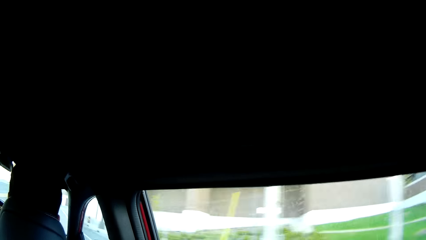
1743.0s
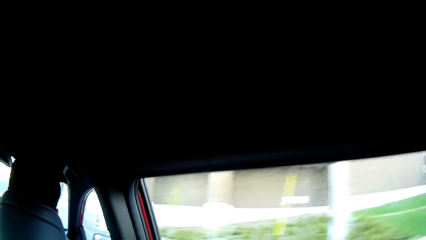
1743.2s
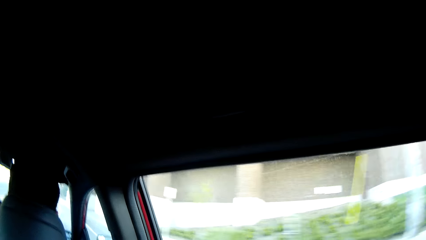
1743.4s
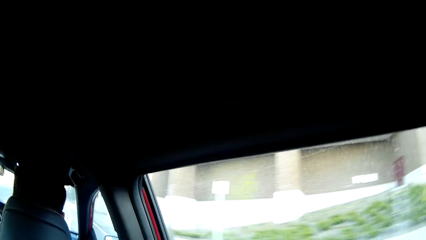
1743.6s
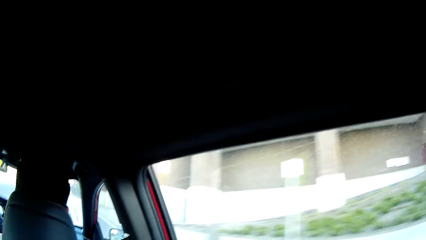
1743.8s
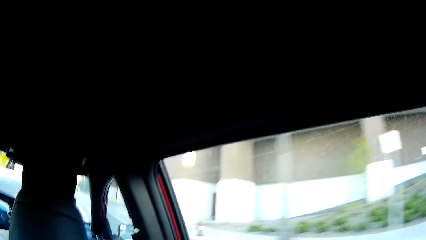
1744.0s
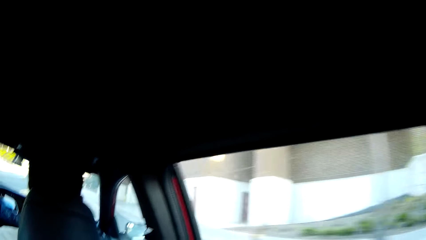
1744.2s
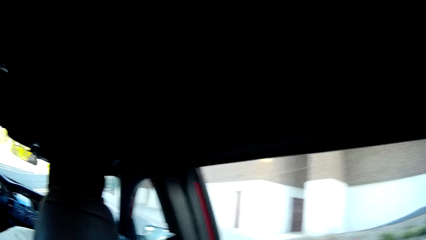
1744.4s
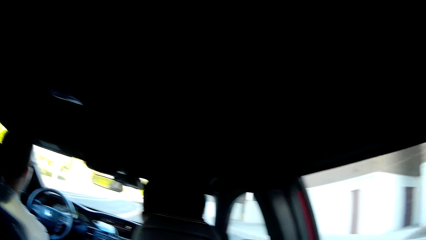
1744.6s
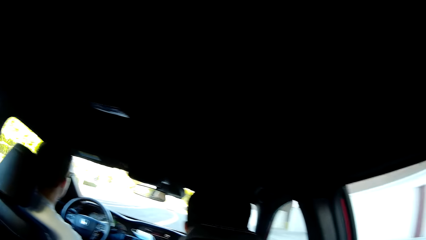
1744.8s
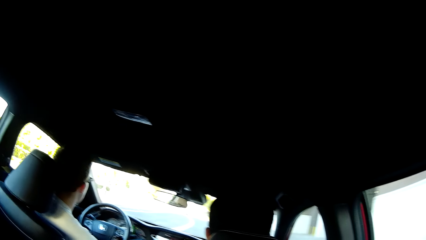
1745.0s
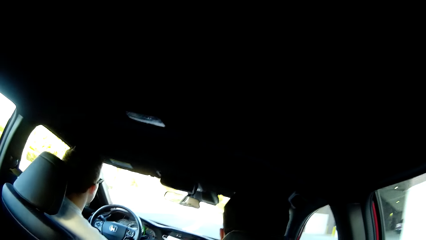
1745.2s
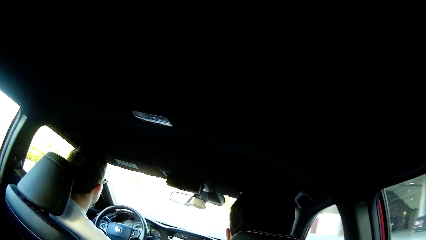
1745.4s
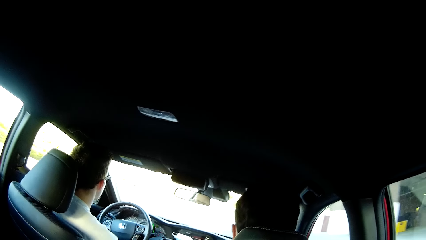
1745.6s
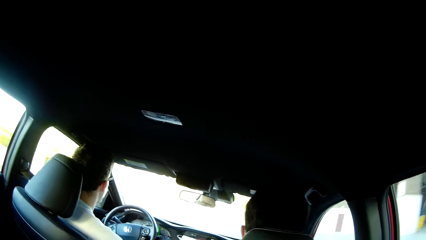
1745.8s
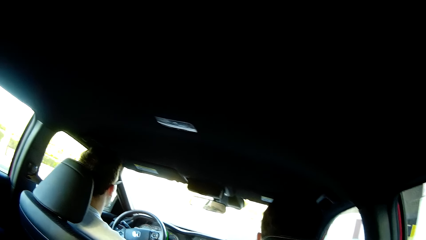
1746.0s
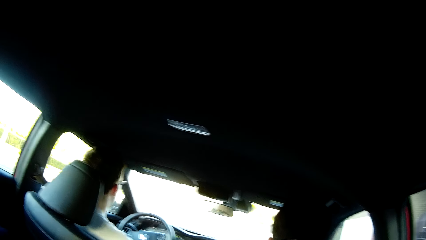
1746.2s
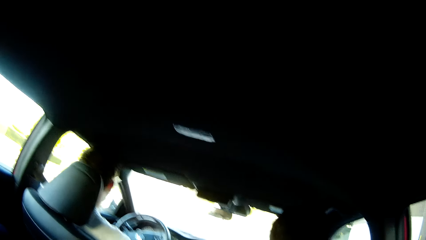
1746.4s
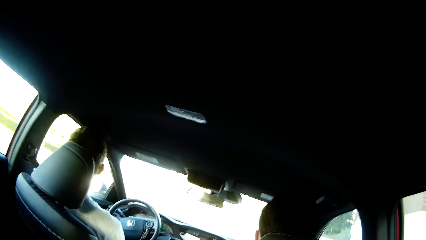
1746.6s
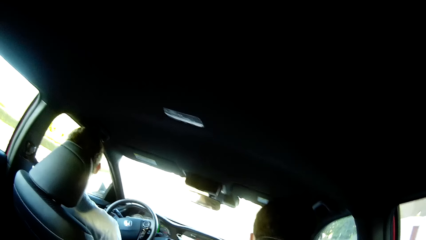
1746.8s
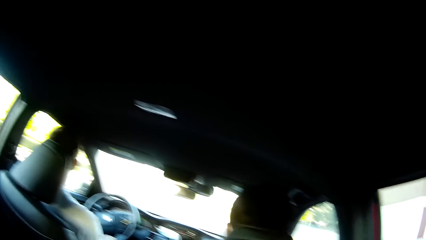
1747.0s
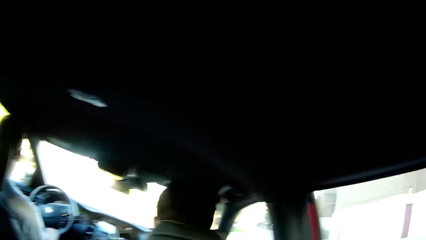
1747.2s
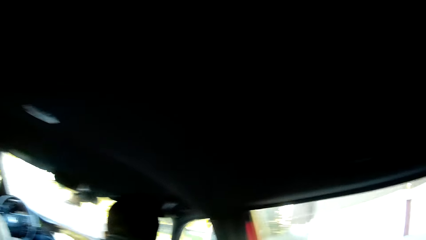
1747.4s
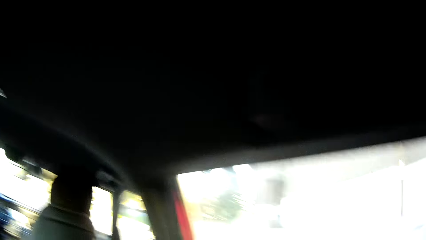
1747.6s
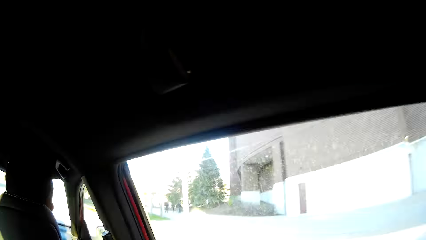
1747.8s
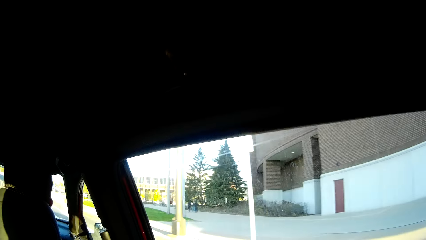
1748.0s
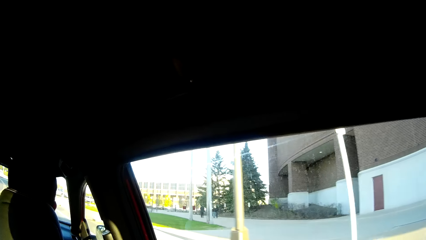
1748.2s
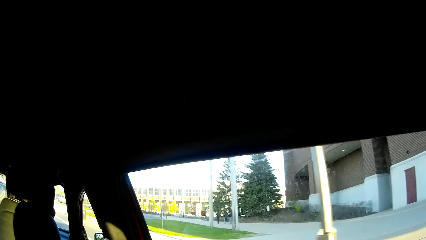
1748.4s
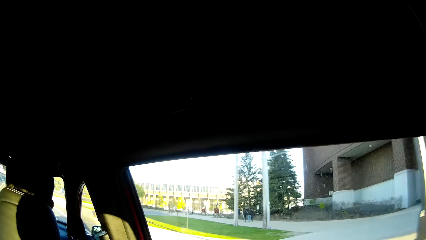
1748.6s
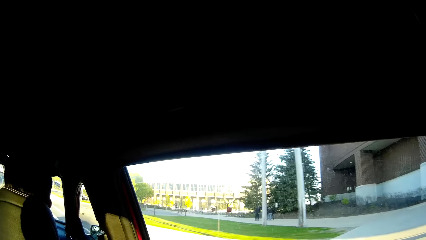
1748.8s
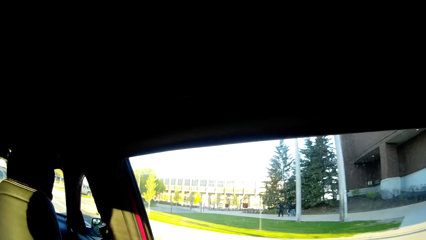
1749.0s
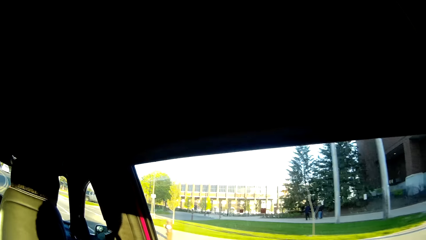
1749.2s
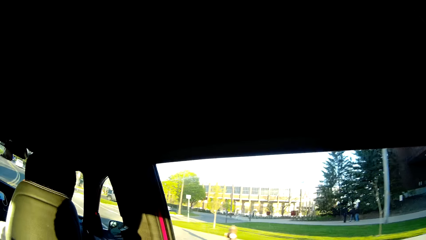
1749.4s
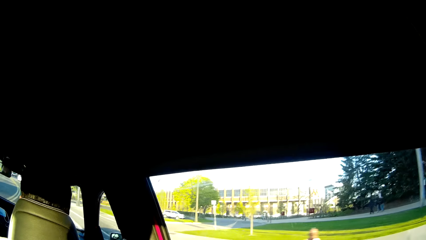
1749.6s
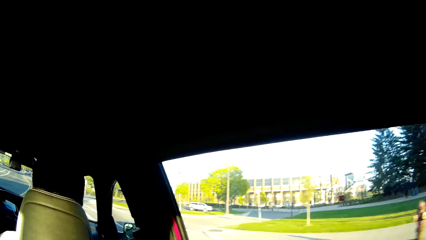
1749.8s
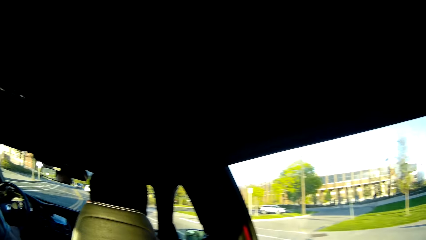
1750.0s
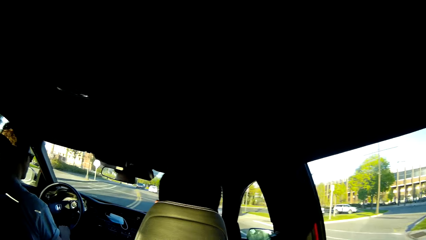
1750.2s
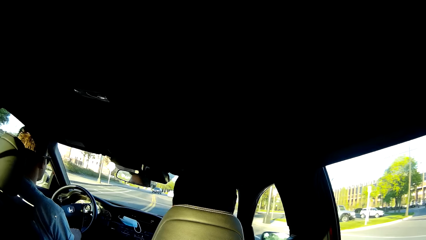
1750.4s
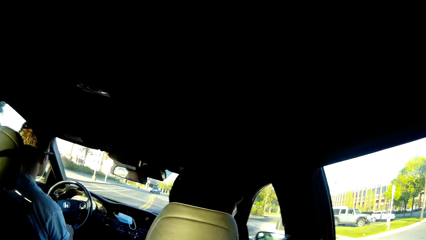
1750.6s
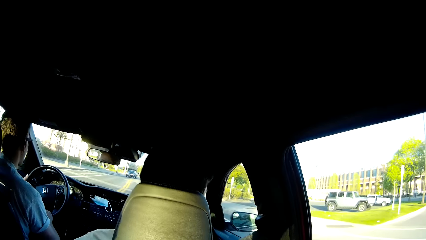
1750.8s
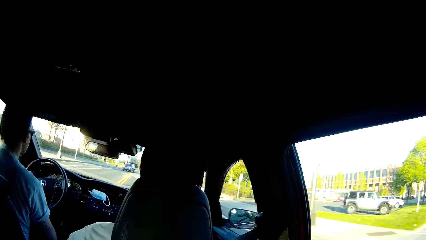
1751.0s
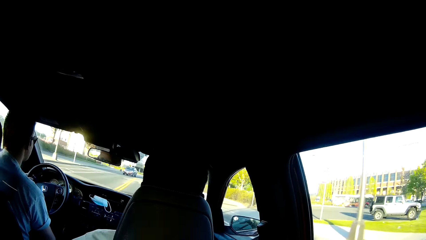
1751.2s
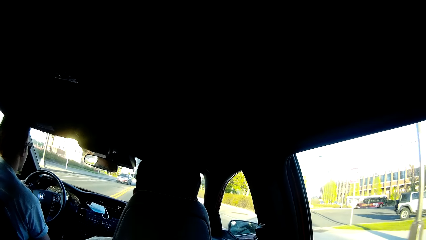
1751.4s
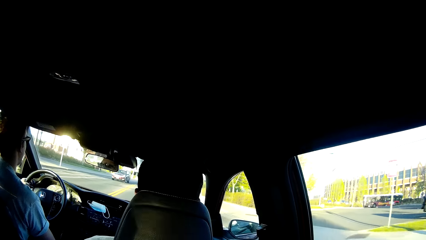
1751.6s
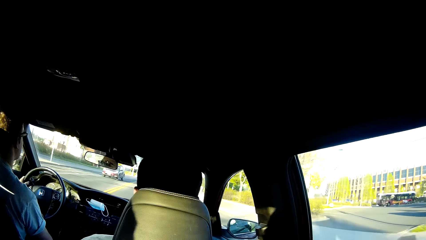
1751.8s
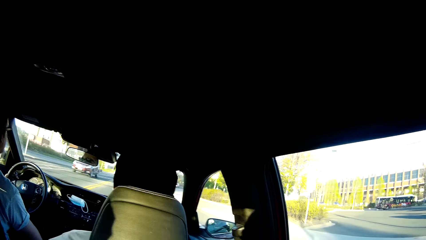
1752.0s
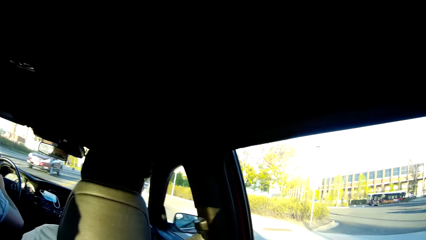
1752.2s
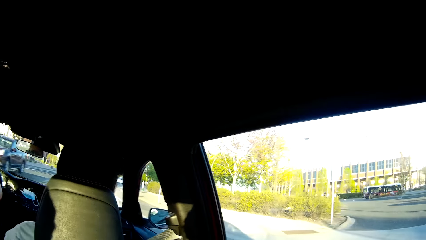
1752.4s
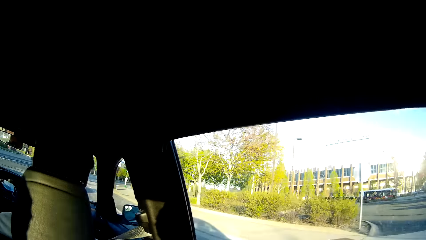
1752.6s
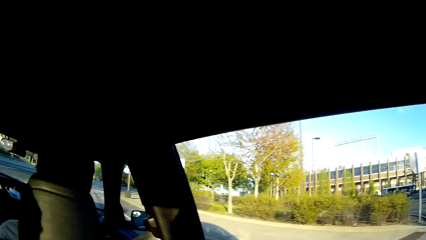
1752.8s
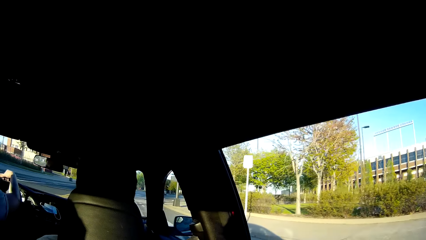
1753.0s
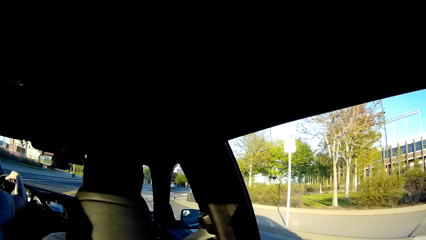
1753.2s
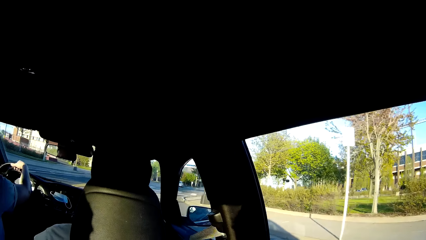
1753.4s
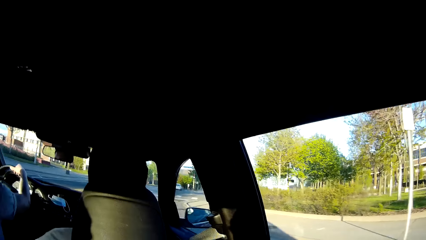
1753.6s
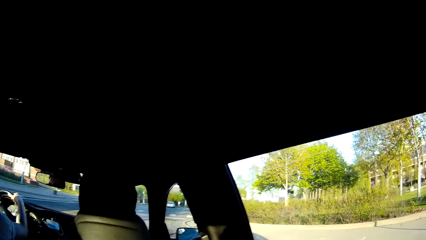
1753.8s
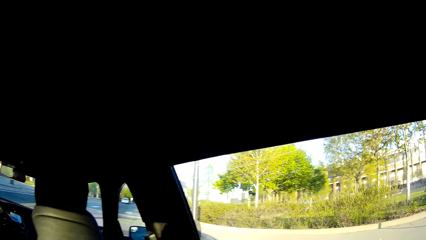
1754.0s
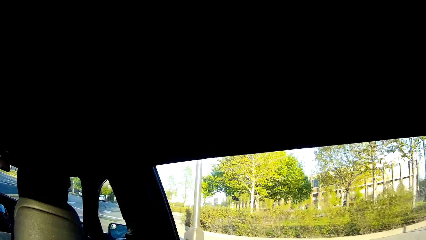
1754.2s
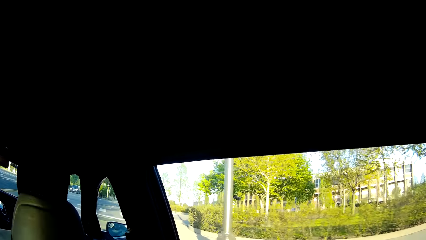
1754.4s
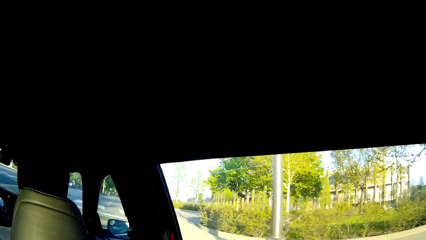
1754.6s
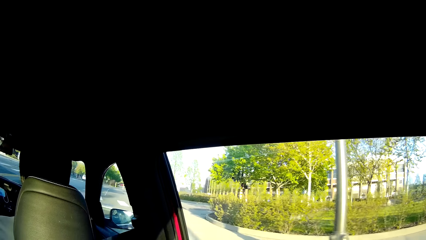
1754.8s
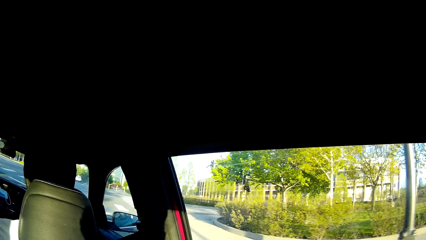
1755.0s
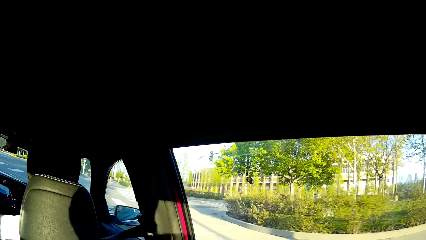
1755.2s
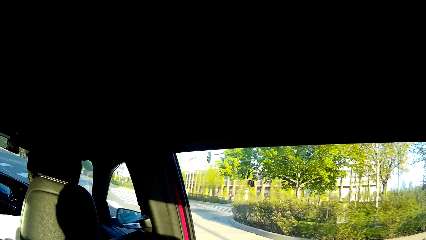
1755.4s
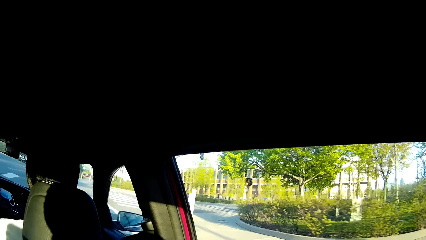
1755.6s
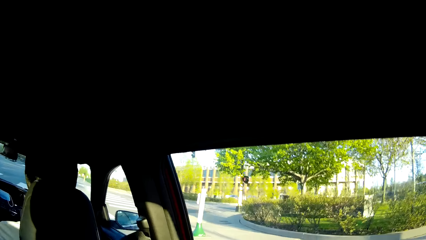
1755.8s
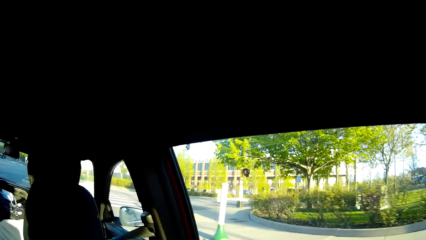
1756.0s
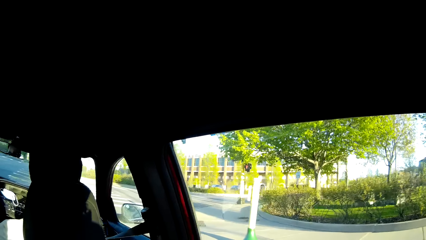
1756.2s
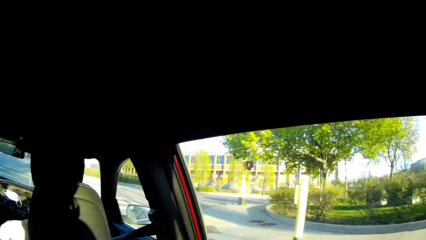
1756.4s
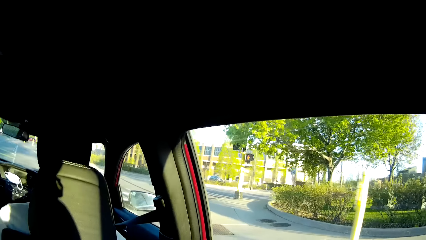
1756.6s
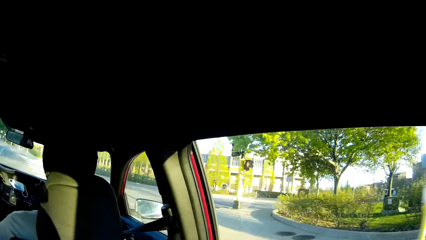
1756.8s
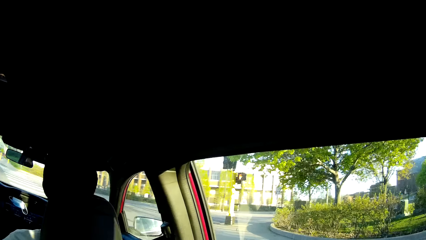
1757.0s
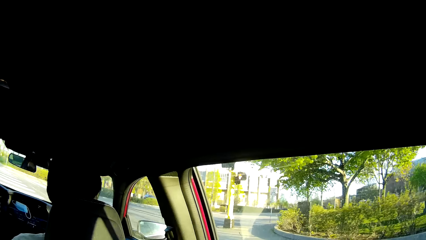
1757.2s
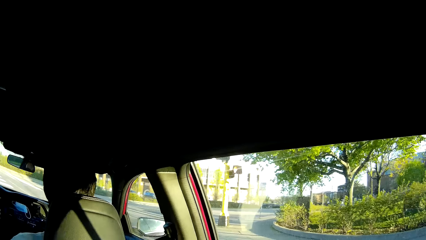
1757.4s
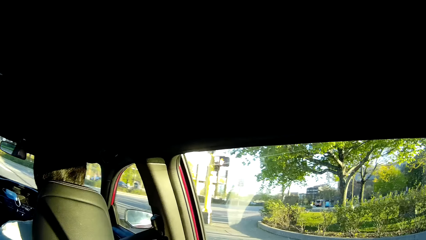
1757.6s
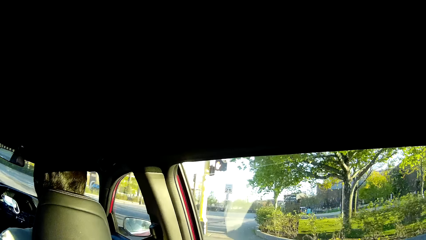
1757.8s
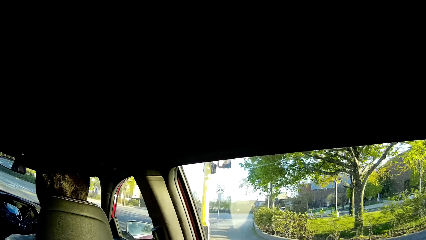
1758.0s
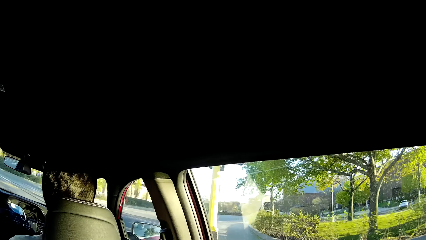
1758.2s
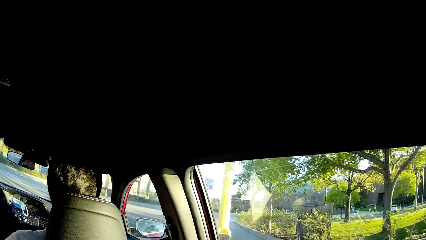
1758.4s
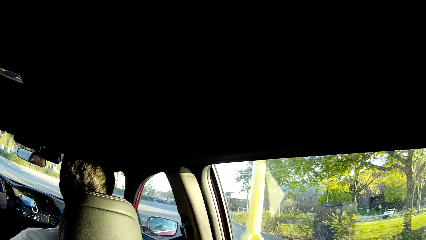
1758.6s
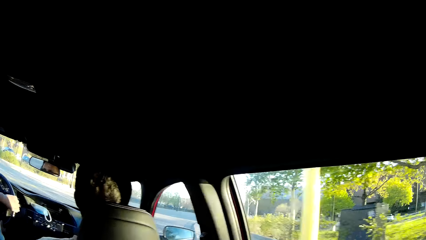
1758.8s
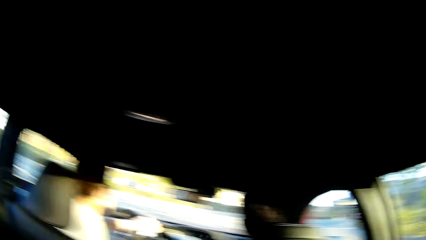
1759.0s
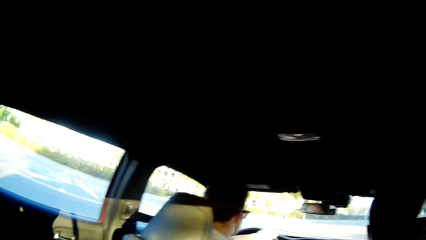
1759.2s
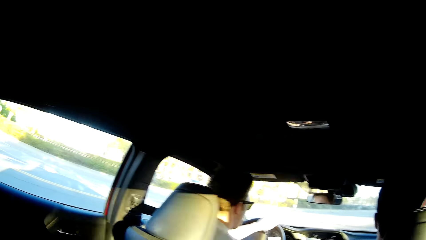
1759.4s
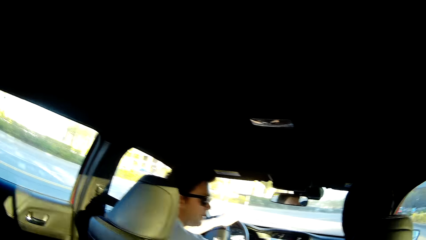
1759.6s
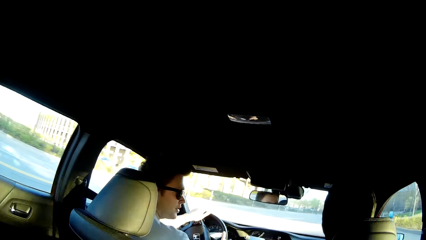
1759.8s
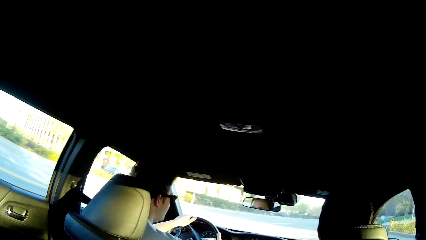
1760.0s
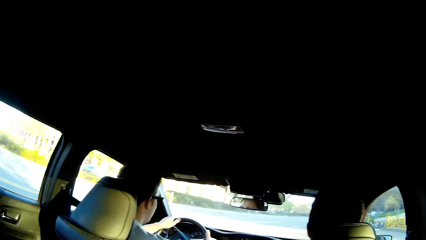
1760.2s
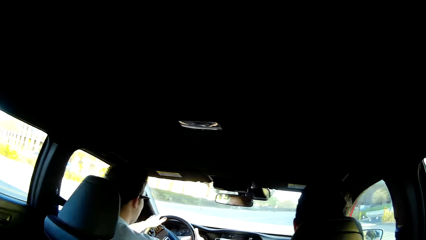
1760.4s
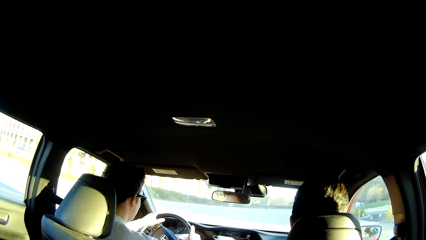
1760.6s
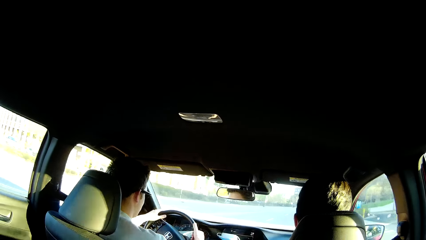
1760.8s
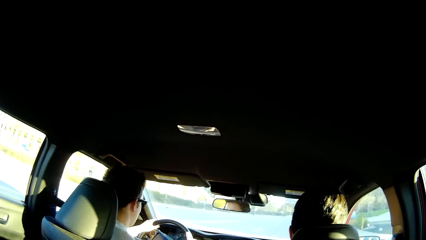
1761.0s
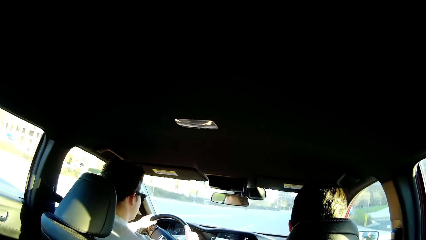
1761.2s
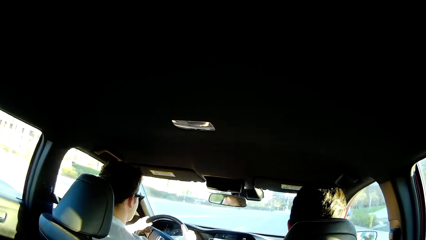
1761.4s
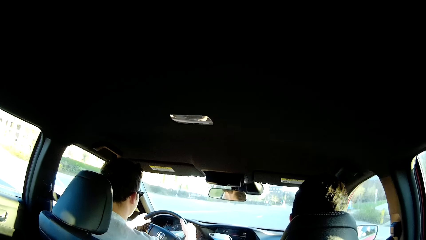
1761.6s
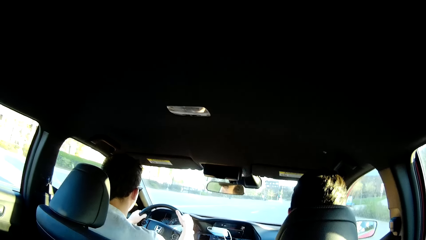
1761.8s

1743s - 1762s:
The camera wearer converses with a man. They look outside the car window and converse with another man. A white car drives past the camera wearer. The other man places his right hand on the steering wheel. A white car drives past the camera wearer. The camera wearer converses with the other man. The other man drives the car.
